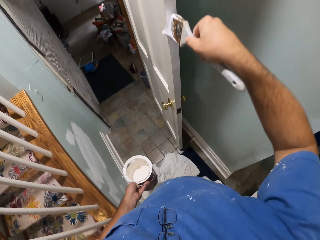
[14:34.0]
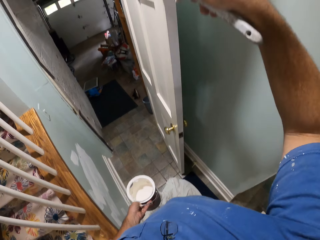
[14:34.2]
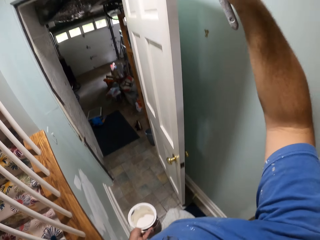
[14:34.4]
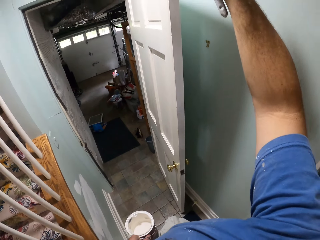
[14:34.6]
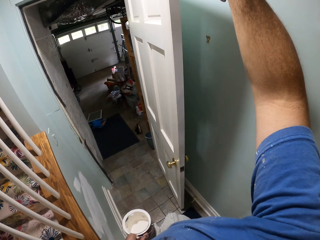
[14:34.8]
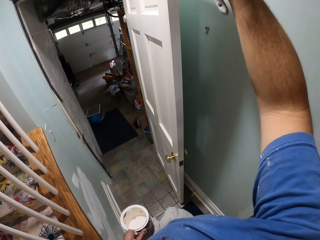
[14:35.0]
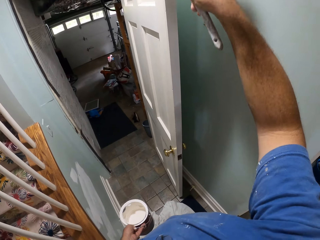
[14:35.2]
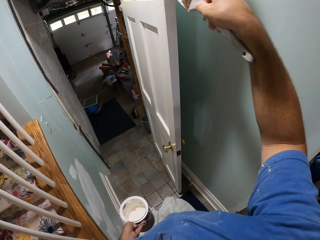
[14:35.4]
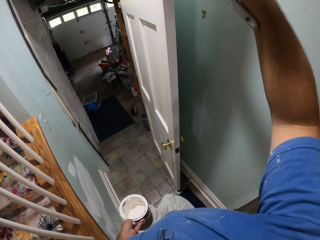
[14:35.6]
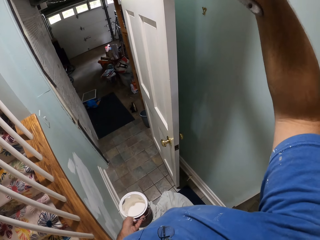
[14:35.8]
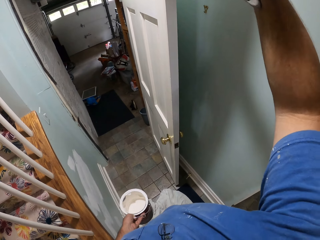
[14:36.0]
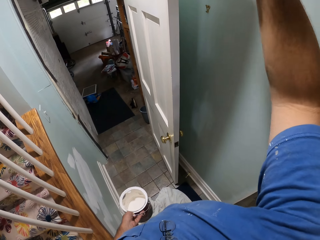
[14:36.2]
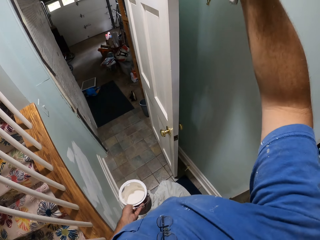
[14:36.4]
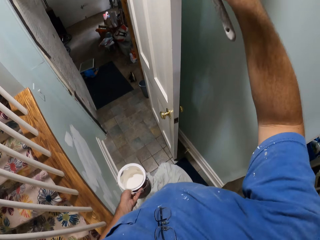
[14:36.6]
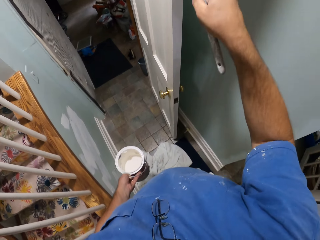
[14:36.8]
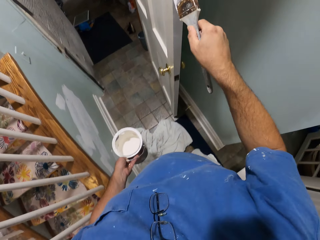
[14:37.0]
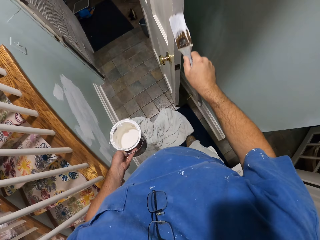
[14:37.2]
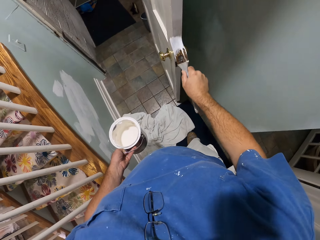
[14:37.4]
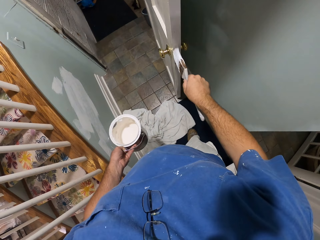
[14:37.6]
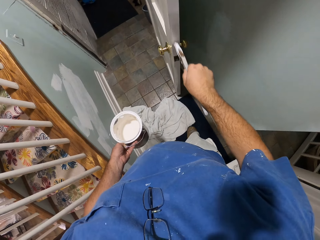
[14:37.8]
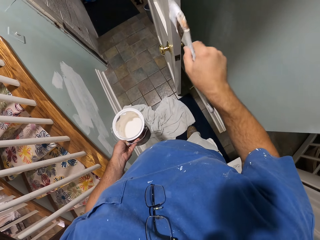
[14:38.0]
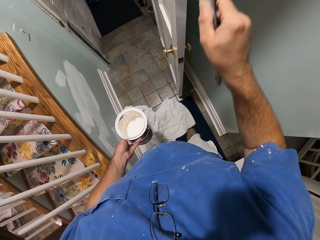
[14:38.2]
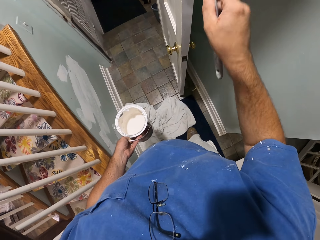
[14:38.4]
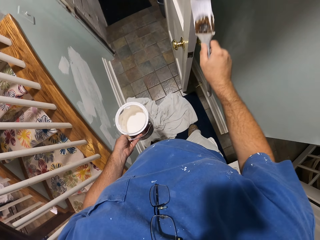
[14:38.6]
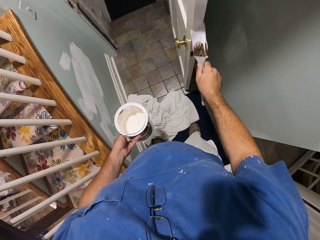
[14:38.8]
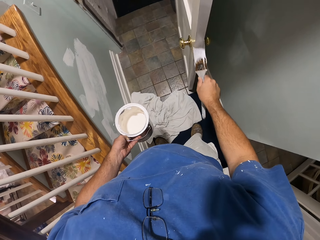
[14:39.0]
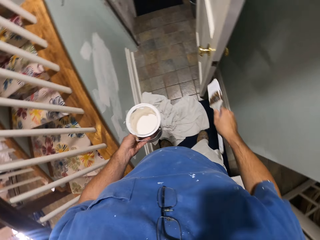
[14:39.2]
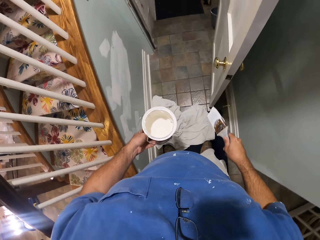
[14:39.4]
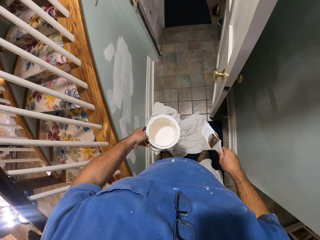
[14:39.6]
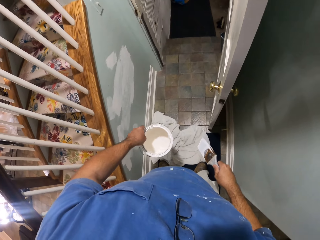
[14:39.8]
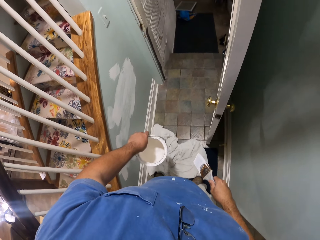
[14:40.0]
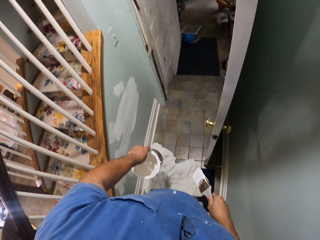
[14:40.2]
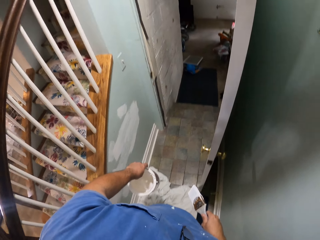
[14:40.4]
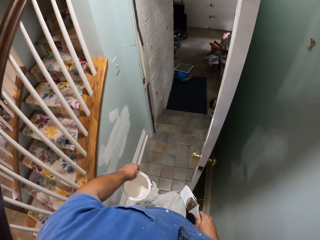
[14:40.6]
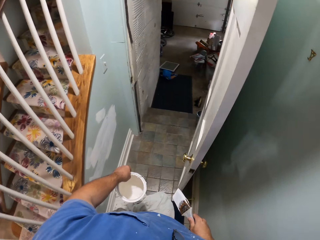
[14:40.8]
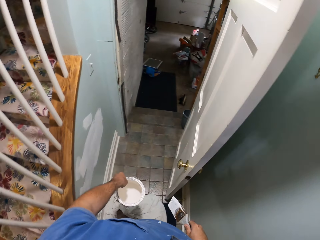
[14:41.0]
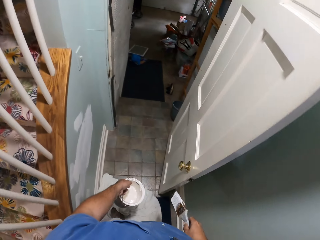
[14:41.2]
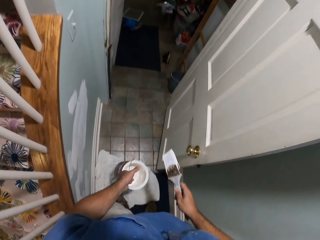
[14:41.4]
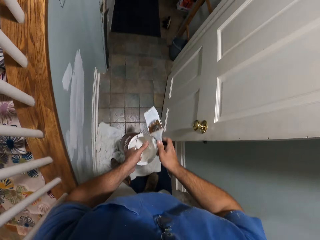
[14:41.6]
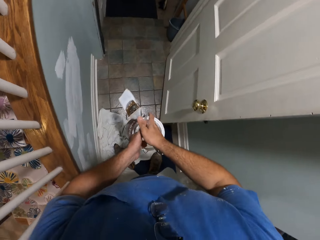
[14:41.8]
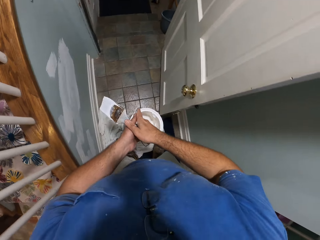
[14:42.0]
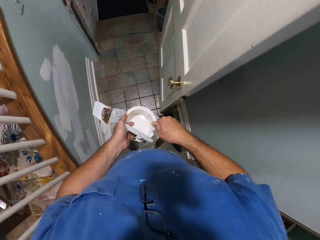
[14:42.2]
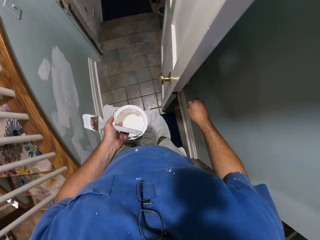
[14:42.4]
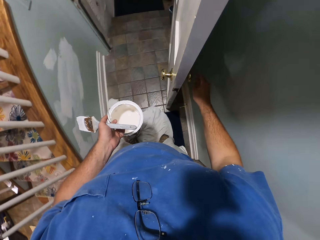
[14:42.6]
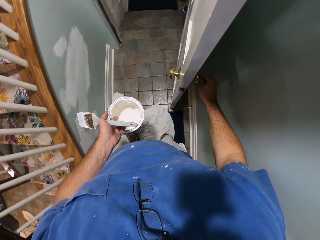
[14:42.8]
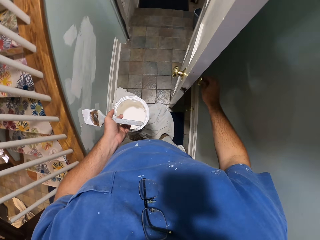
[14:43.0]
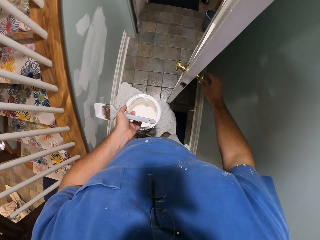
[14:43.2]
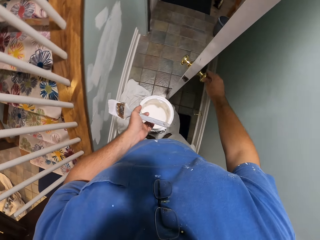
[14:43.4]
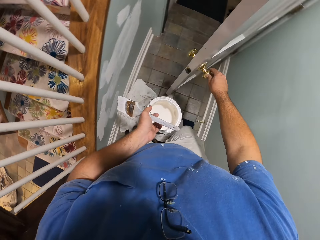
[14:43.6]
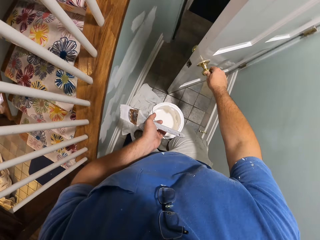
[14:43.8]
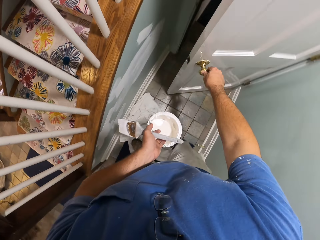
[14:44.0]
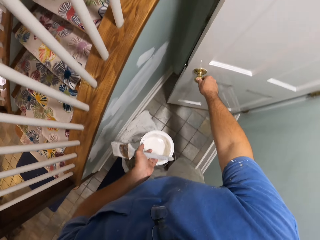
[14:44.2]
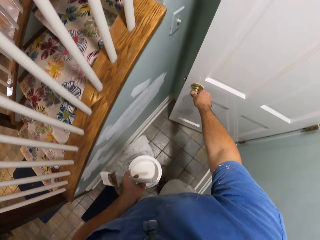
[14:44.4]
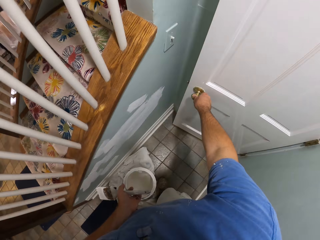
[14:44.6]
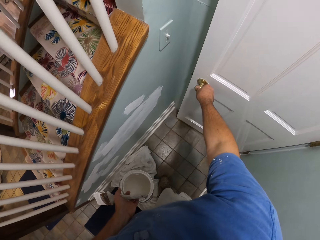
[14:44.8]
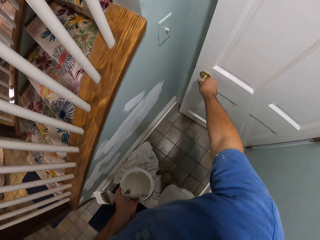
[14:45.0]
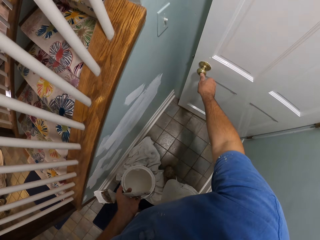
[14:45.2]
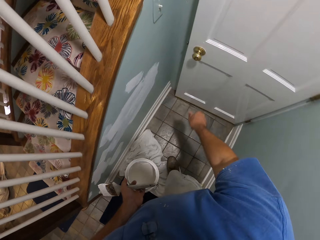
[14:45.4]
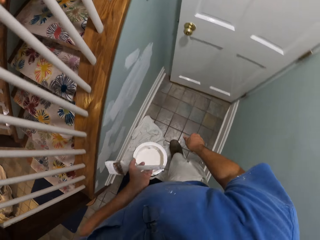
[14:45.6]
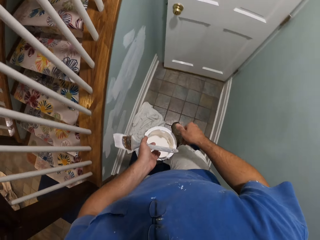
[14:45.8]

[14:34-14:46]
The camera wearer holds the paint brush. He switches the paint brush to his left hand. He holds the door knob and closes the door.

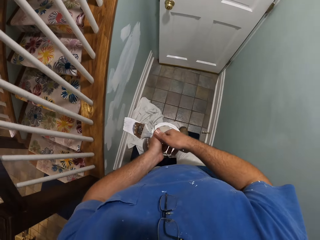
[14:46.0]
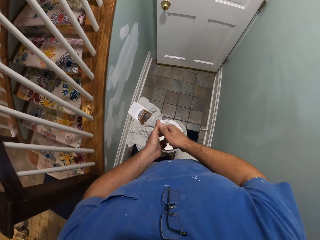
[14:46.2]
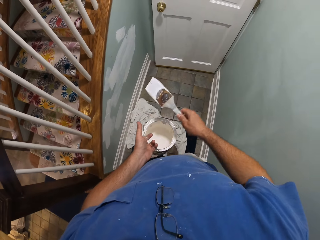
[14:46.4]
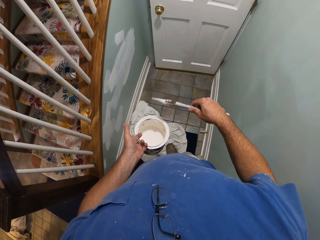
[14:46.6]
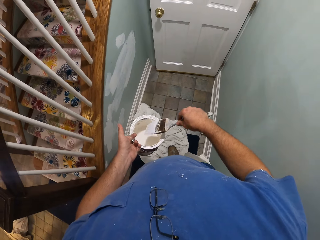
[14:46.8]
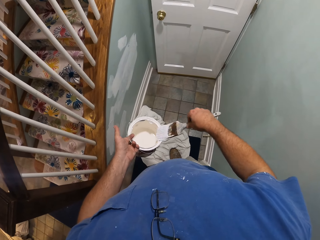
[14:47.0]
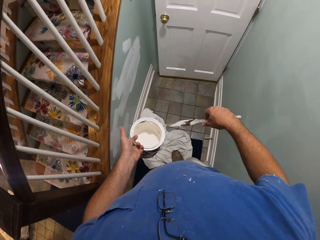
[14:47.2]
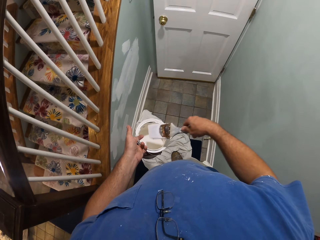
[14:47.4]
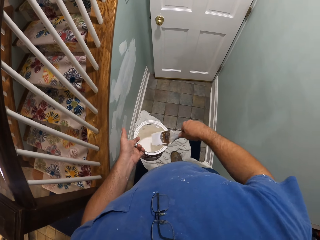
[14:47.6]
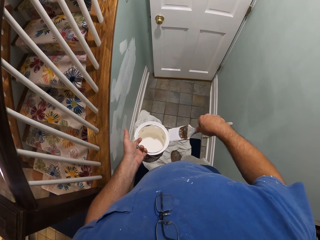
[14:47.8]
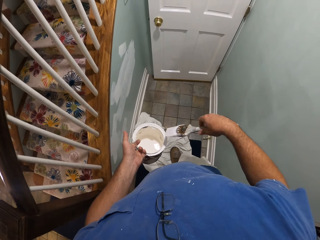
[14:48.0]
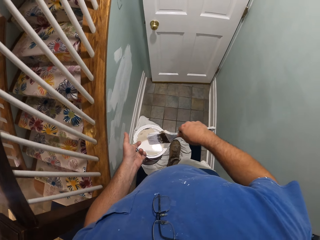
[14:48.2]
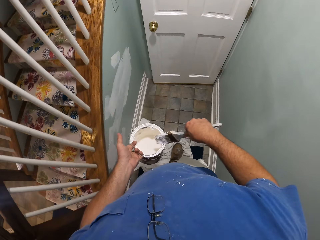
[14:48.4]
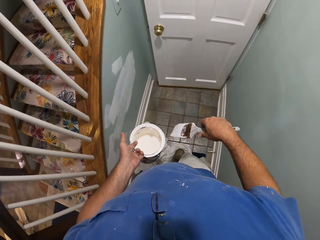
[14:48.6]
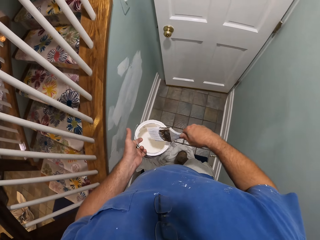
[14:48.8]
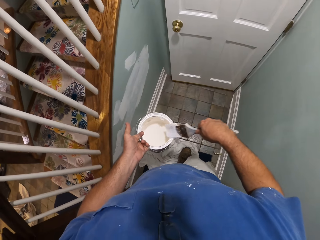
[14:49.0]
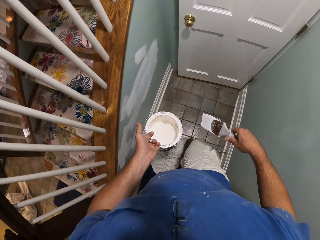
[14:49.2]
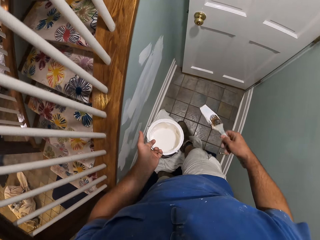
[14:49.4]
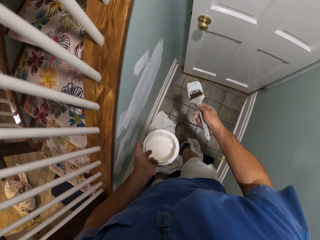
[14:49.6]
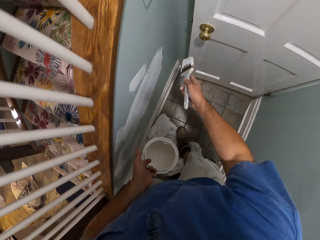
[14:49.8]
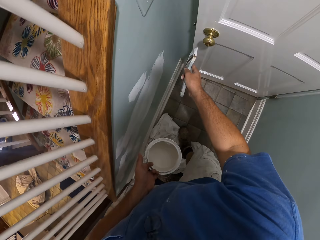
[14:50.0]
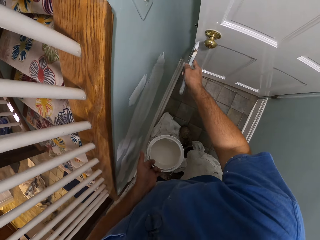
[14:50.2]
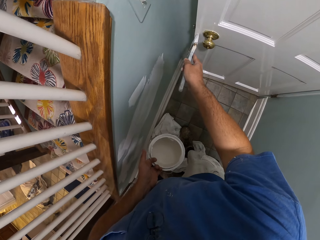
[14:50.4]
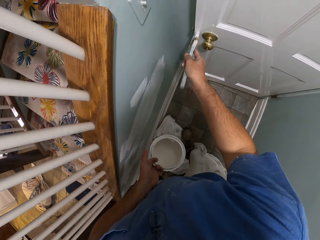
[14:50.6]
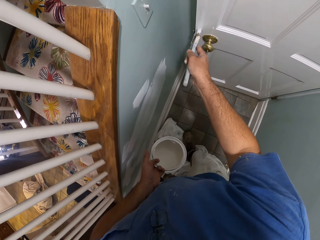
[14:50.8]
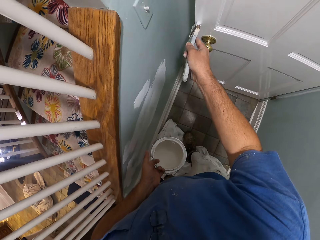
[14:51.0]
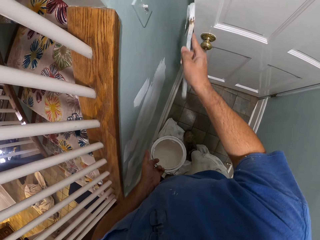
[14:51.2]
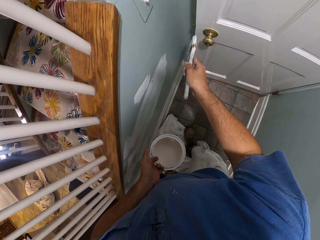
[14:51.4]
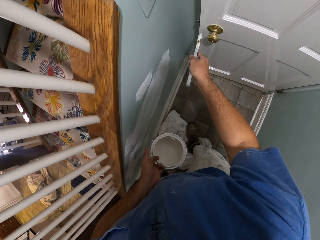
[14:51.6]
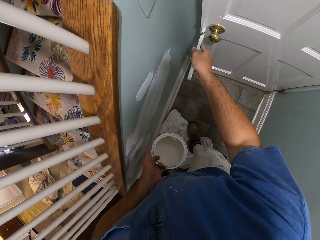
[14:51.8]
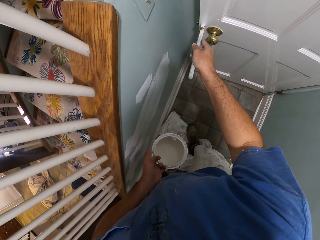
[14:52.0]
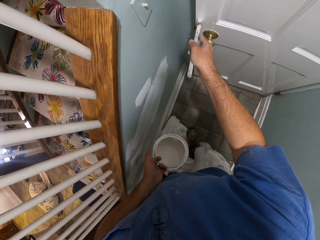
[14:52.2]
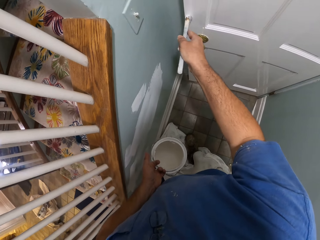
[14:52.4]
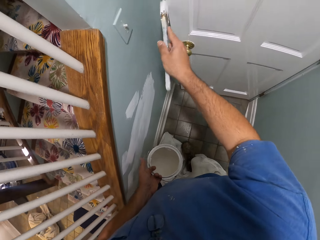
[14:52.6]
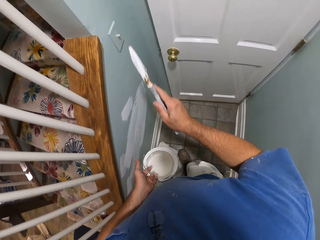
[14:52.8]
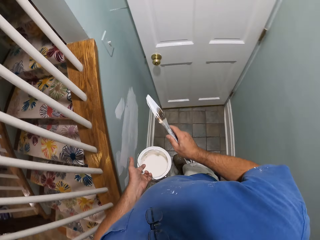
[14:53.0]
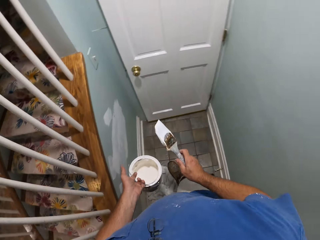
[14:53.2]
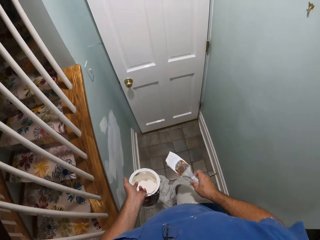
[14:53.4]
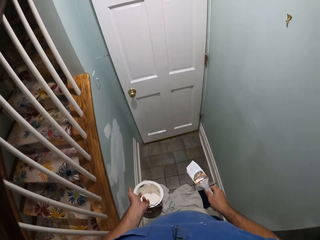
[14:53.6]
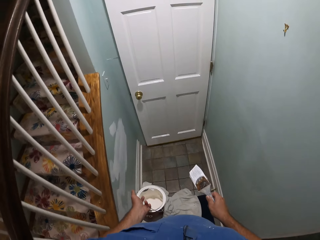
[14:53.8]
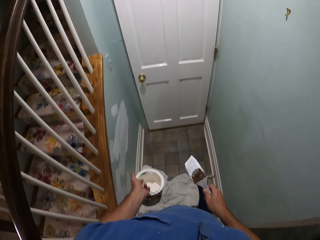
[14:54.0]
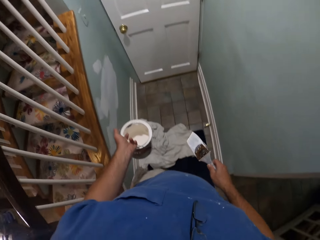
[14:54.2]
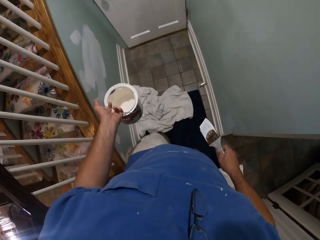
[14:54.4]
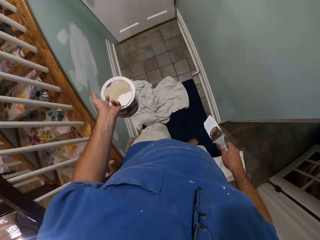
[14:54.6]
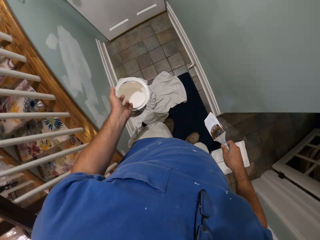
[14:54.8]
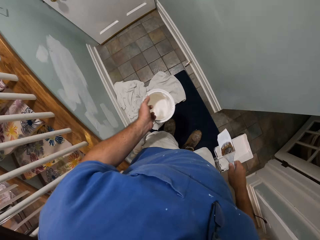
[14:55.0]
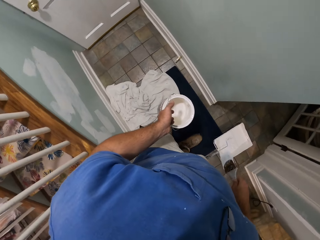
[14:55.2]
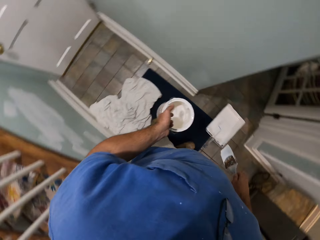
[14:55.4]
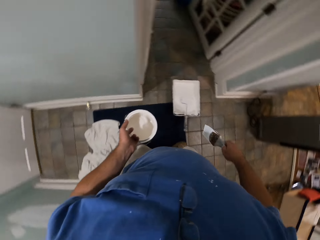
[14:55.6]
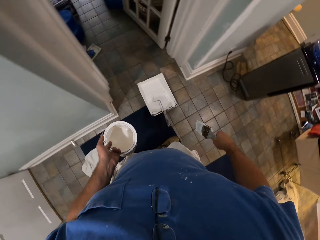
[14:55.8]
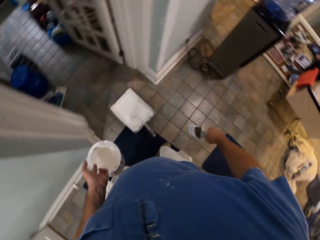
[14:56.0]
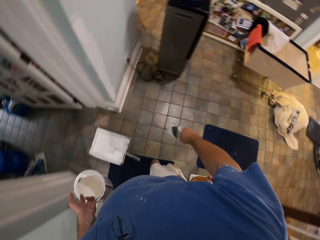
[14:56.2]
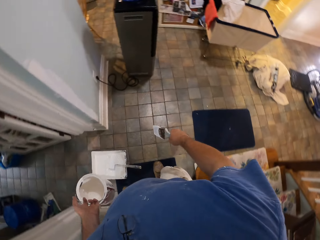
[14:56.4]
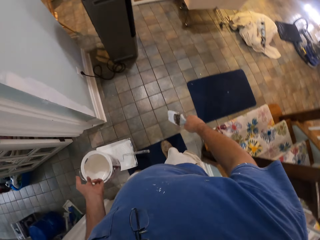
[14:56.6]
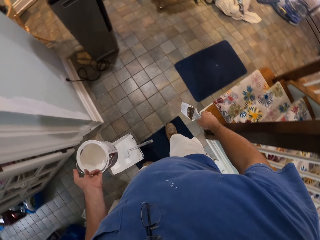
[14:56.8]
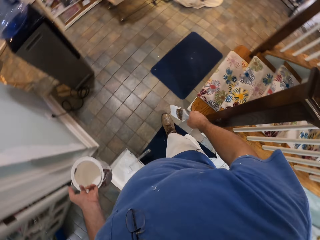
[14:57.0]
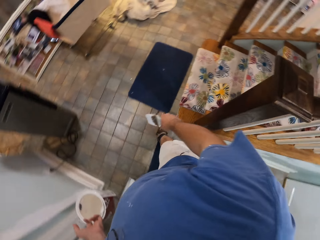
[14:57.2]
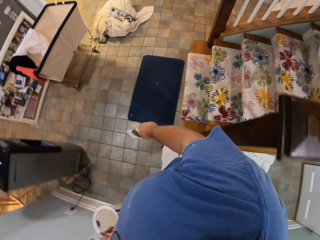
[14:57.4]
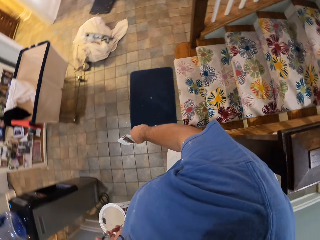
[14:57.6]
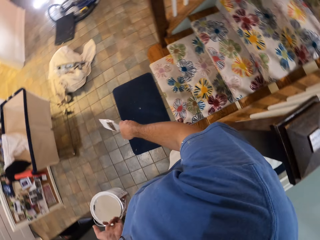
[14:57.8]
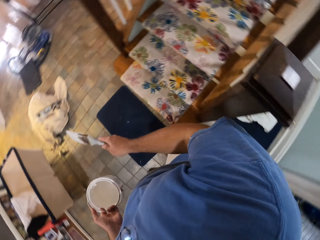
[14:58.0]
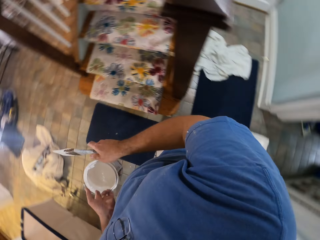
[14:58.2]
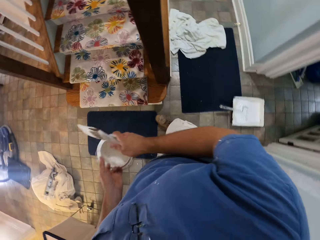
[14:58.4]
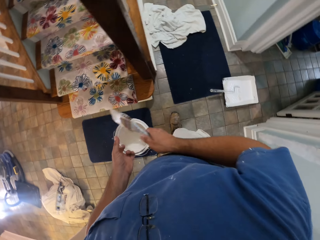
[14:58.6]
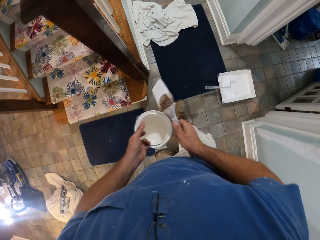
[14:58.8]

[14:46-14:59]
The camera wearer holds the paint brush. They switch the paint brush to the right hand. They wipe the paint brush on the paint bucket's brim. They move towards the door and paint the door with the paint brush. They walk towards the cloth on the floor. They hold the paint brush. They turn to the other side away from the door. They move around the house.
